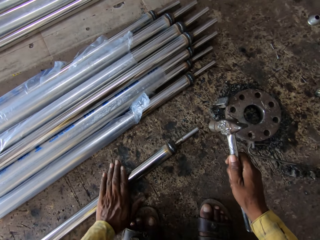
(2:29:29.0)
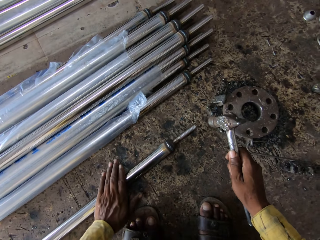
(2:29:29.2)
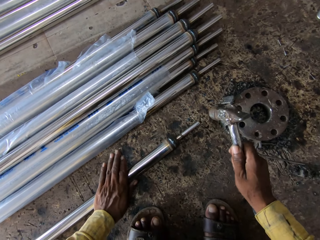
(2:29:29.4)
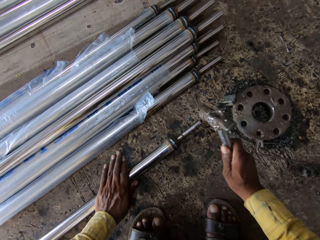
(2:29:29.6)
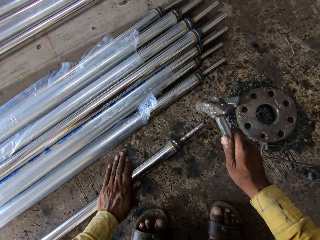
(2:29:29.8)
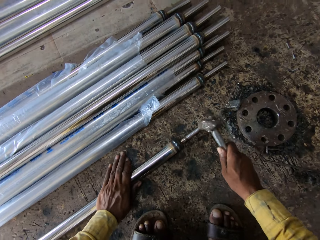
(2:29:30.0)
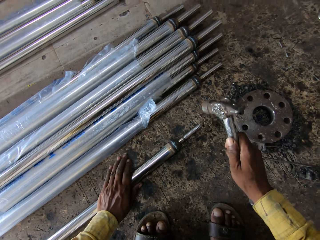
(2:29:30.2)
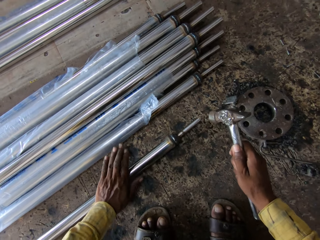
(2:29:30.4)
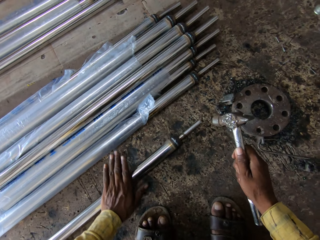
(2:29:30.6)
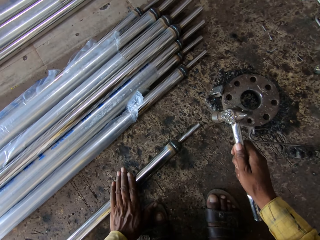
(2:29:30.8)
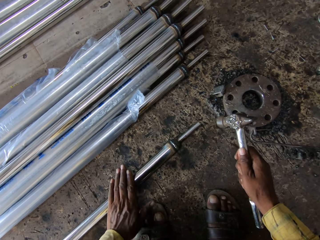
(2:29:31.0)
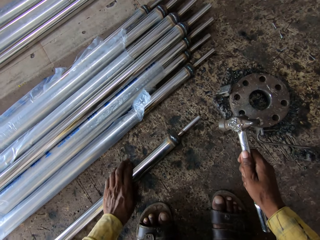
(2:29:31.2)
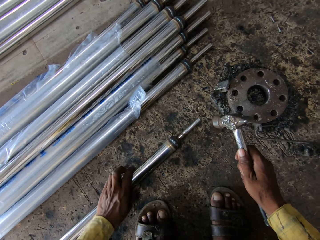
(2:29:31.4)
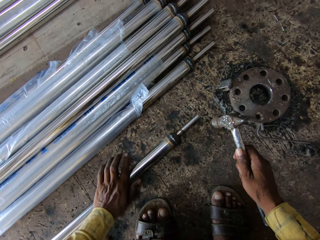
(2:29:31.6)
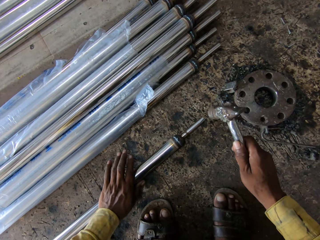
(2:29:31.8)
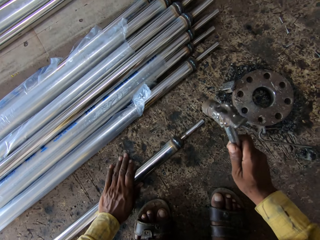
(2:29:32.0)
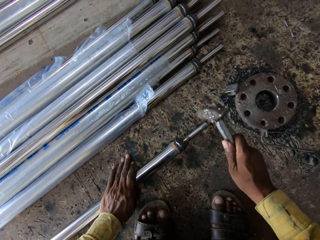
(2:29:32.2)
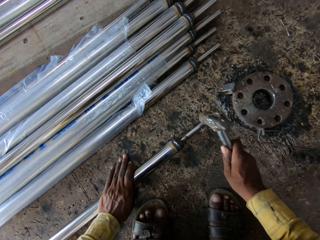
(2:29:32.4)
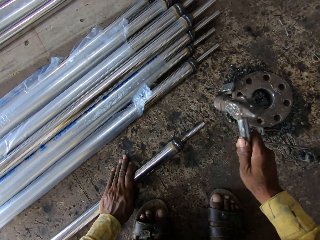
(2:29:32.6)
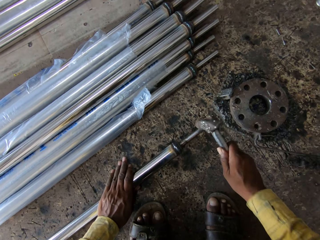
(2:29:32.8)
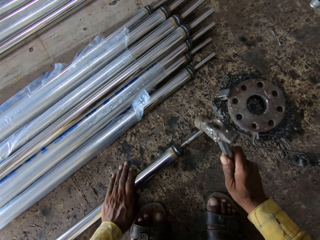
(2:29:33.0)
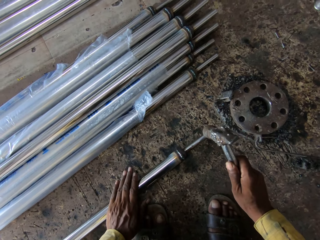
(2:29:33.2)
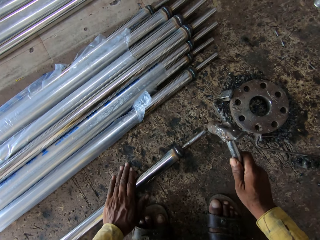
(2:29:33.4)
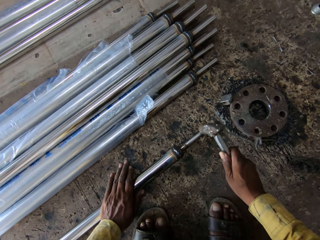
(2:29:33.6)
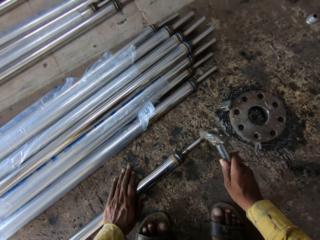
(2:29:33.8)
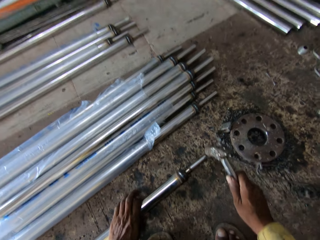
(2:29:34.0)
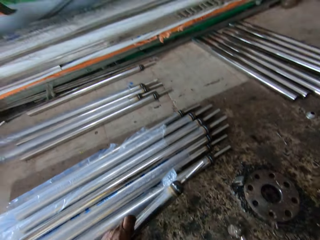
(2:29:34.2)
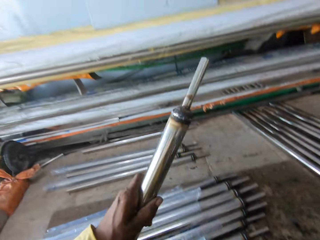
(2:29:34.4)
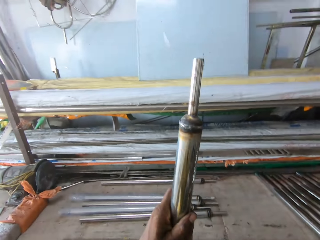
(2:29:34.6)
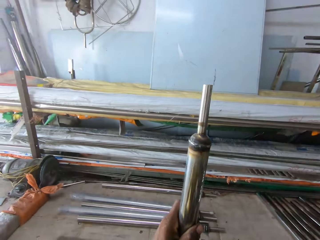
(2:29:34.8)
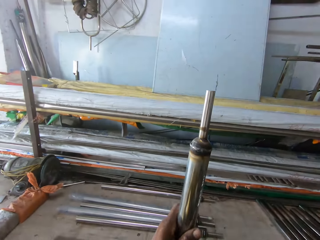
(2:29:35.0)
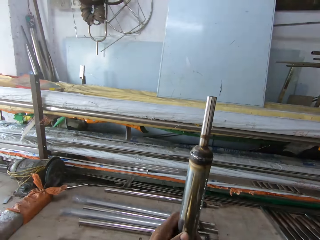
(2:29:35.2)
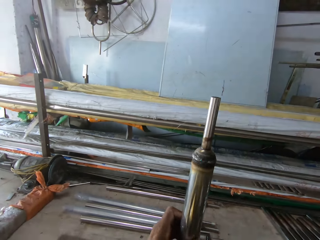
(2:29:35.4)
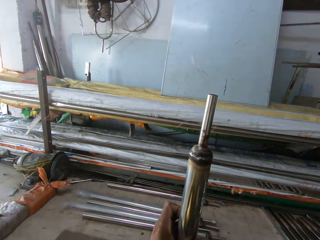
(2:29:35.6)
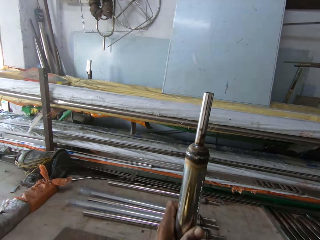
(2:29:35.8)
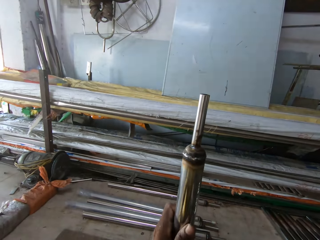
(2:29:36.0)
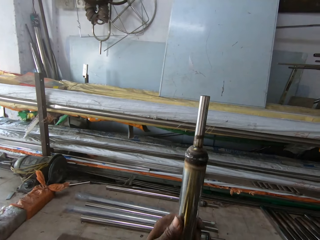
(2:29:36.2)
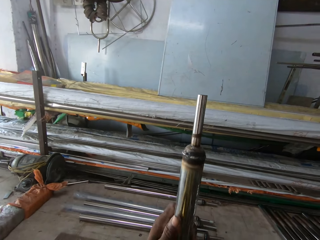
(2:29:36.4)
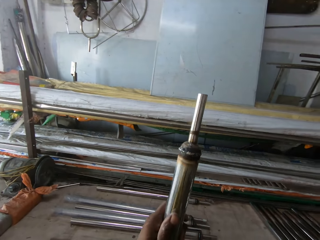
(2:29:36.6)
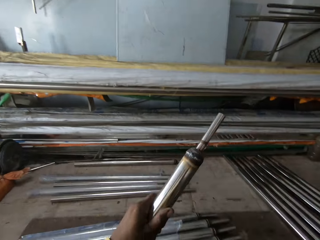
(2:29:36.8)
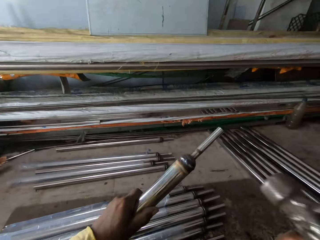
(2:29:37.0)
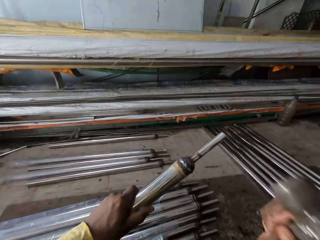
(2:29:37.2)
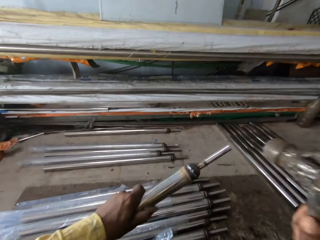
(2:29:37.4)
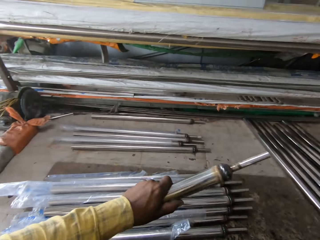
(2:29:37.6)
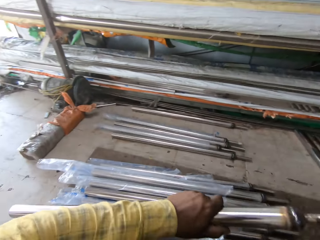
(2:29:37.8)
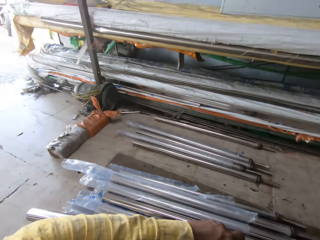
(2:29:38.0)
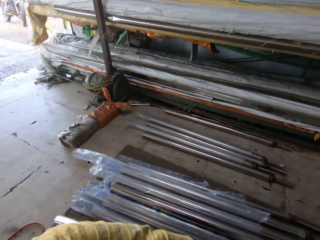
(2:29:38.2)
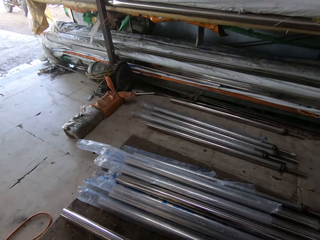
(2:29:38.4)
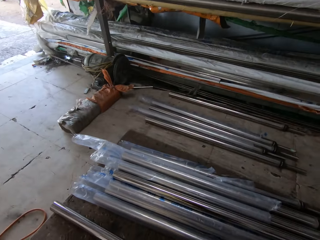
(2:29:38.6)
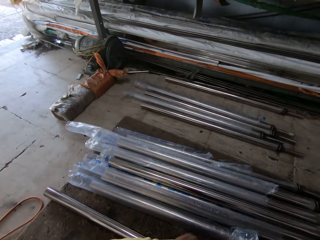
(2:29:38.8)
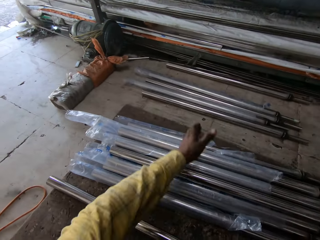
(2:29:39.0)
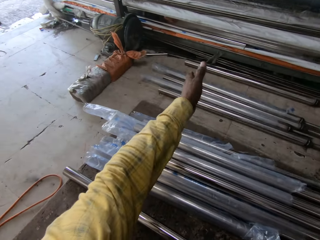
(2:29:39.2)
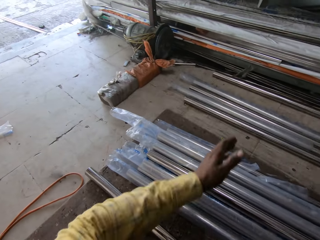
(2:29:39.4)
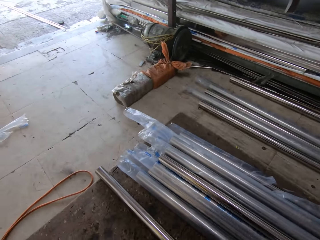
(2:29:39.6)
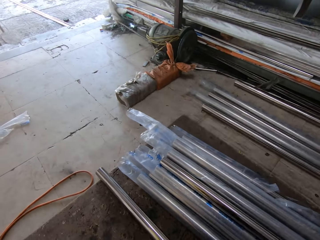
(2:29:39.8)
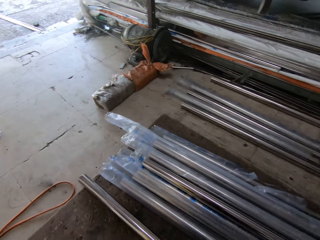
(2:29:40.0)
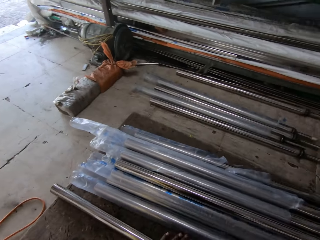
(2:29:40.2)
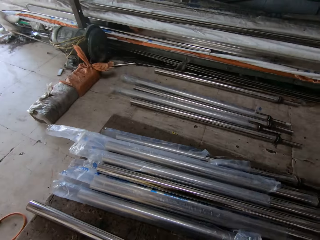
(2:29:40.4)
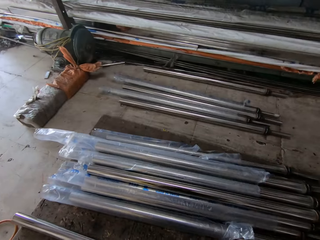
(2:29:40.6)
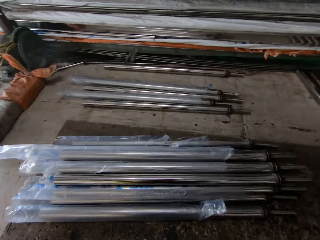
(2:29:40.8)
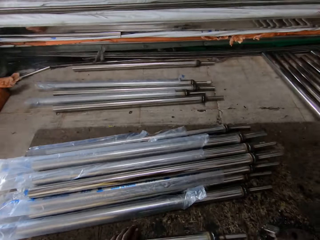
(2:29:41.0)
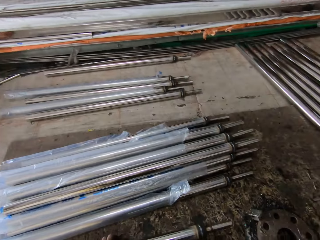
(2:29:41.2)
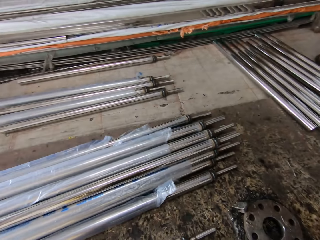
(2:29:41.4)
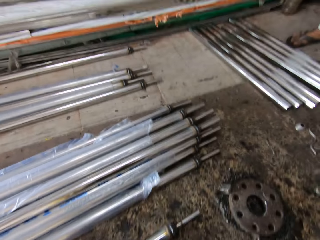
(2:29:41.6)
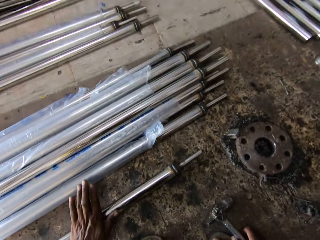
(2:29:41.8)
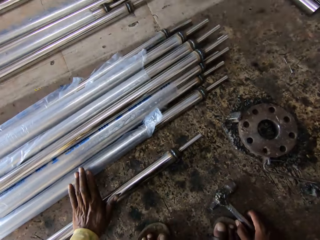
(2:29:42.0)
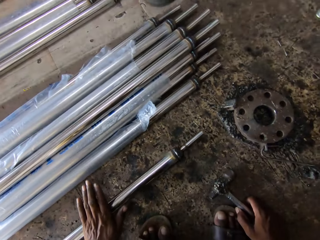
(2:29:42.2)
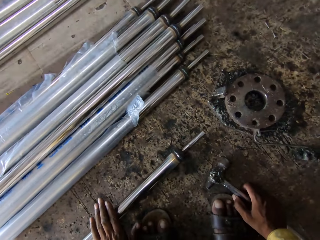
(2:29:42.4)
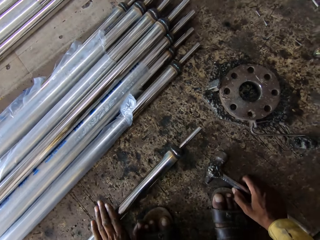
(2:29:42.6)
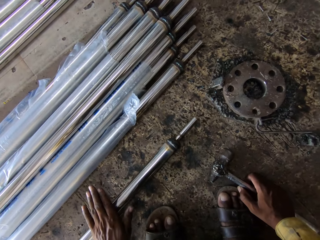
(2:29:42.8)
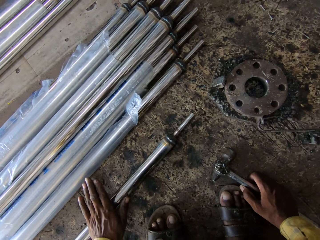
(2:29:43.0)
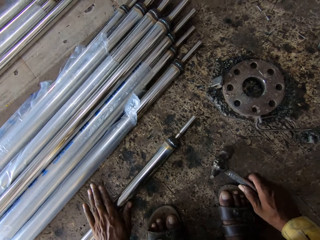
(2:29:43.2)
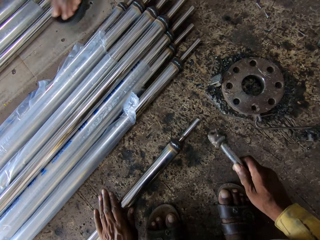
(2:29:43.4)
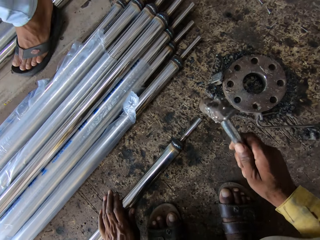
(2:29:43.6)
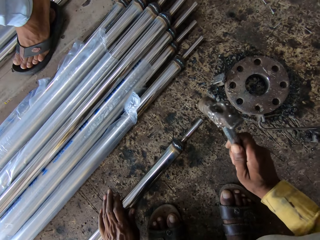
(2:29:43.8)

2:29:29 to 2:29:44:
The camera wearer moves the metal rod down. They roll the metal rod. They hit the metal rod with a hammer. They move the metal rod down. They roll the metal rod. They hit the metal rod with the hammer. They lift the metal rod. They stand the metal rod. They look at the metal rod. They move the metal rod. They hit the metal rod with the hammer. They look around. They place the metal rod down. They talk. They lift the left hand. They pull back the left hand. They look around. They move the metal rod down. A man walks around. The camera wearer rolls the metal rod.

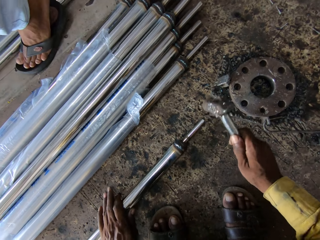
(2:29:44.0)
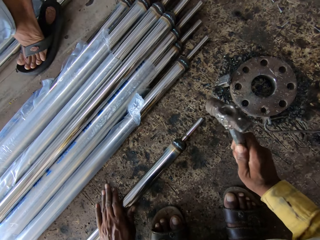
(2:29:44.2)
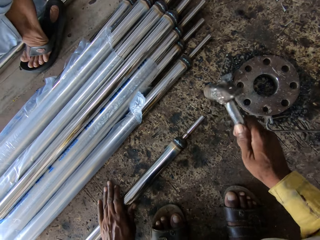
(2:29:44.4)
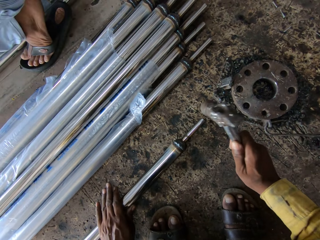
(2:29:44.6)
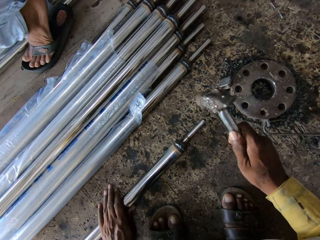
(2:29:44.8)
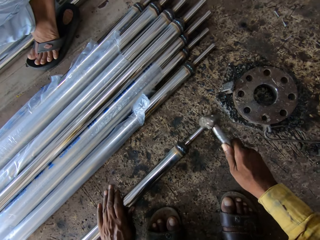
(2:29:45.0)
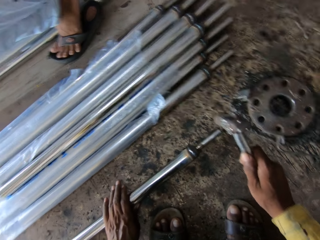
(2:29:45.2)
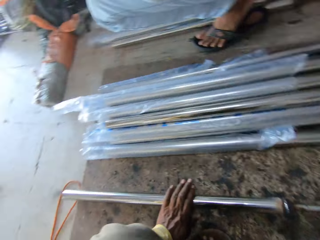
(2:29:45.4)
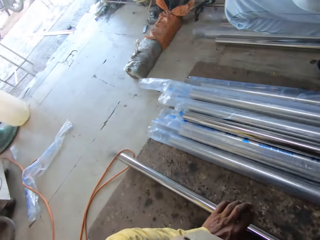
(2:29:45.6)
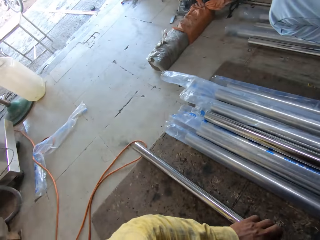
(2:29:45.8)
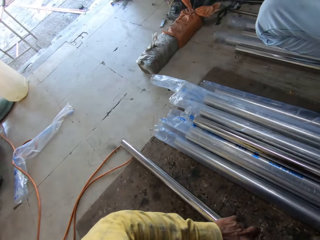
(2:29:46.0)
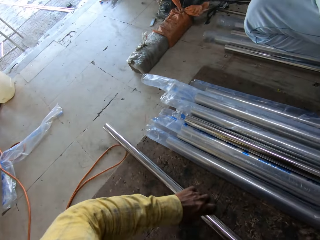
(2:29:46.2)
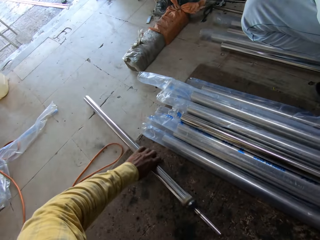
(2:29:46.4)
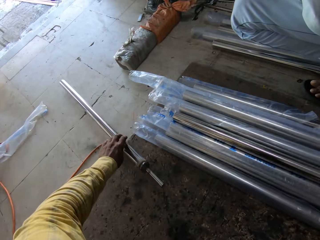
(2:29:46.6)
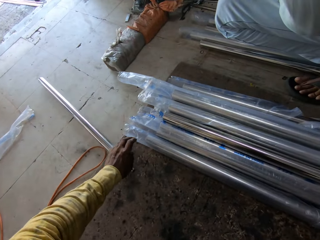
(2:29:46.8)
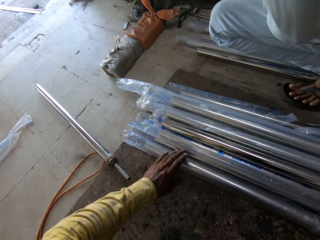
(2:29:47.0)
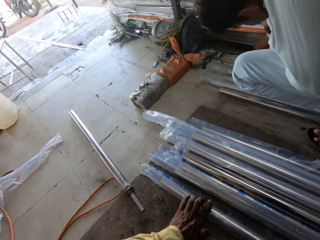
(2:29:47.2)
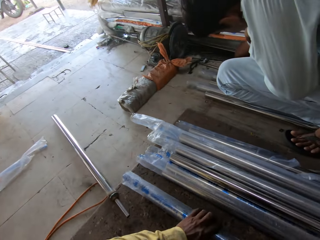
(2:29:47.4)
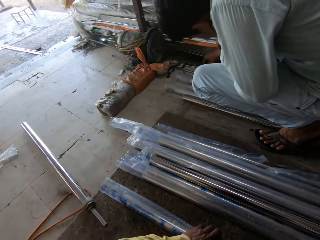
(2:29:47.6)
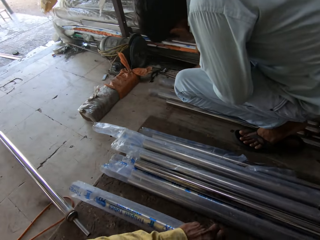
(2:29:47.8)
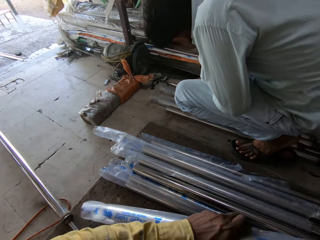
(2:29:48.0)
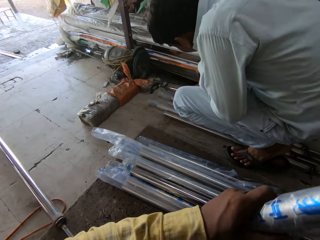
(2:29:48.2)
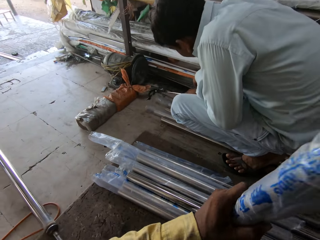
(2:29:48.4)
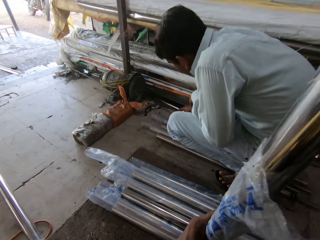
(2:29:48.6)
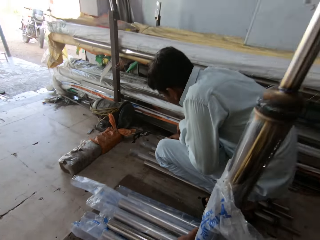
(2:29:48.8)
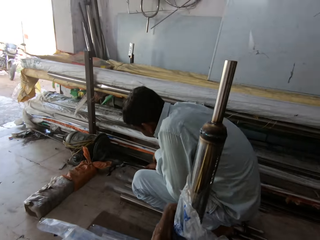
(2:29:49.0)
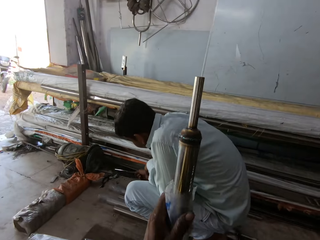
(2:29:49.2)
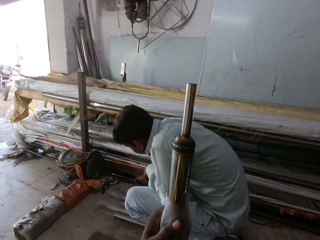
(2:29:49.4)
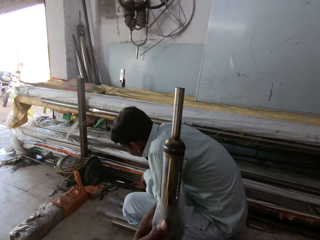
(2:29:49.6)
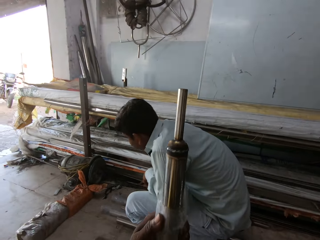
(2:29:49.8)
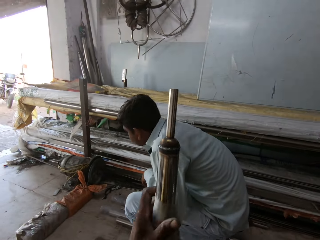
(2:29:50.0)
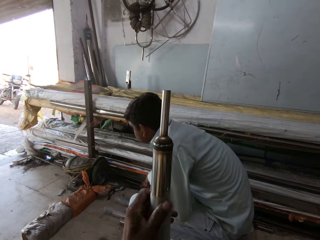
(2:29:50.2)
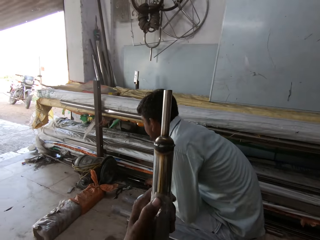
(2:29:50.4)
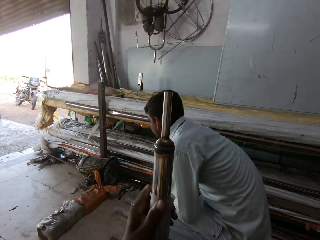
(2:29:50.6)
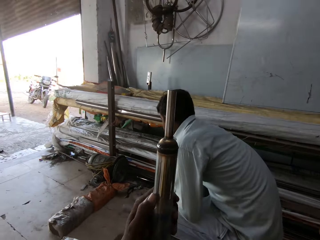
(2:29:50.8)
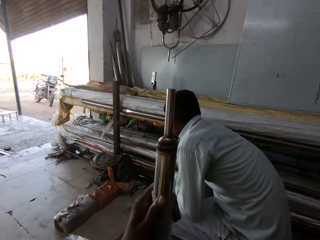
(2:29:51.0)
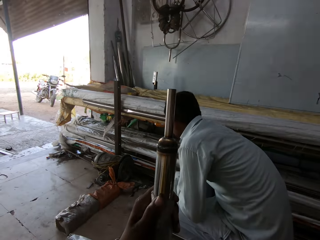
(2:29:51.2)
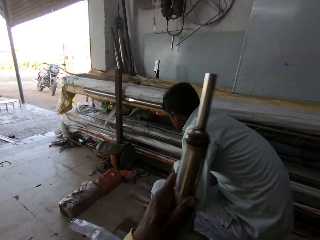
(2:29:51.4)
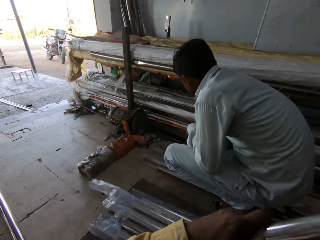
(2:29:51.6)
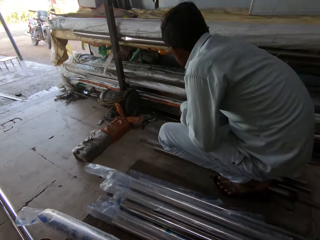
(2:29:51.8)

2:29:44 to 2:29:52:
The camera wearer lifts the hammer. They hit the metal rod with the hammer. A man looks at the metal rod. The camera wearer pushes the metal rod down. They pull a metal rod. They pick up the metal rod. They lift the metal rod. They stand the metal rod. They look at the metal rod. They touch the paper on the metal rod.
